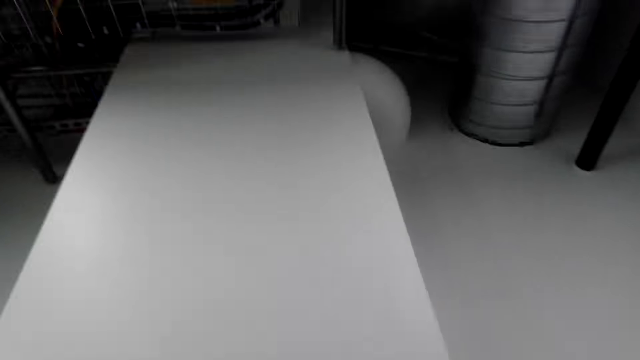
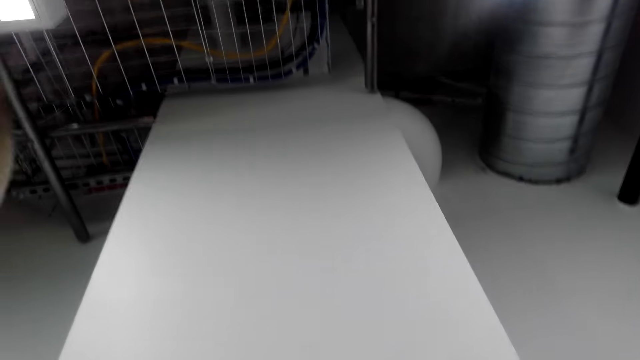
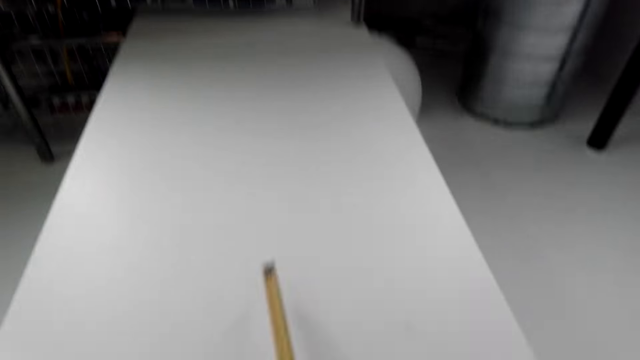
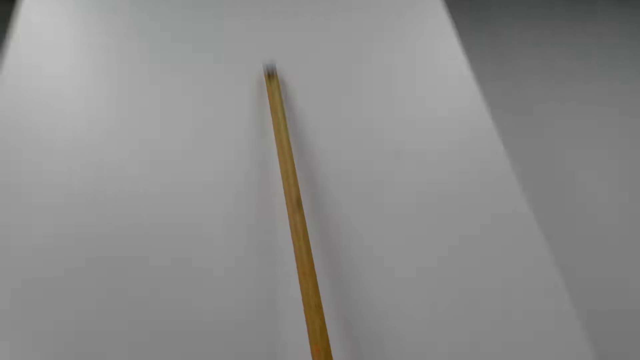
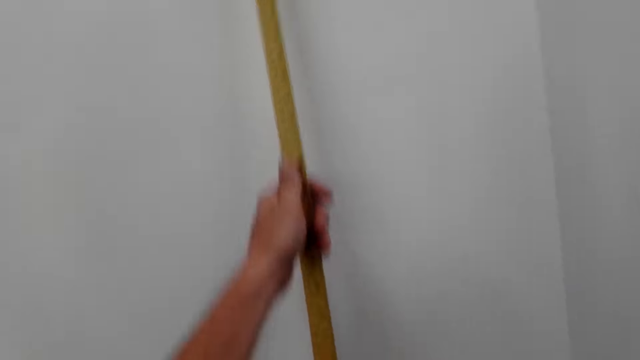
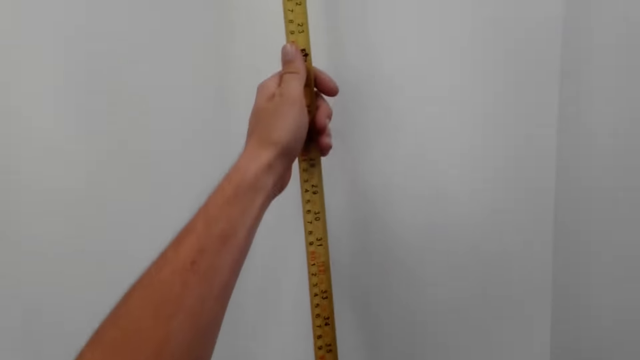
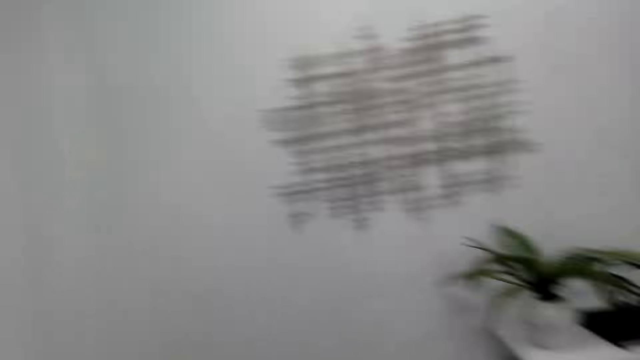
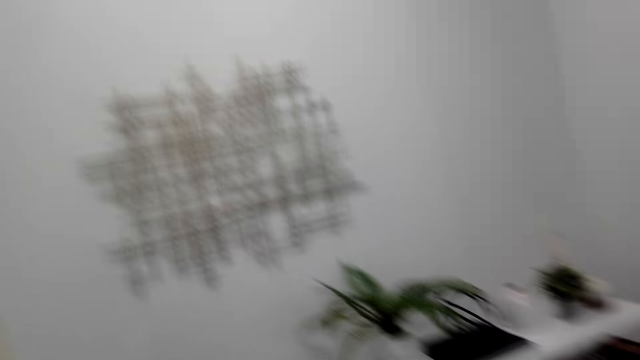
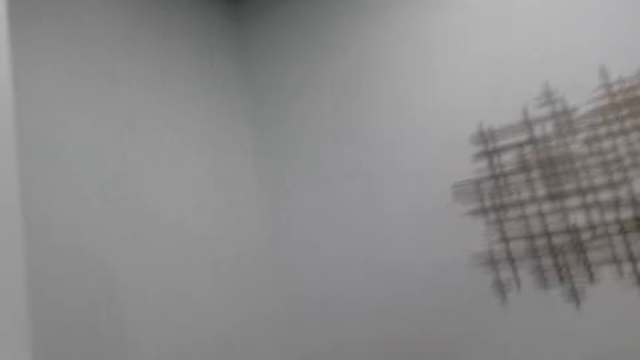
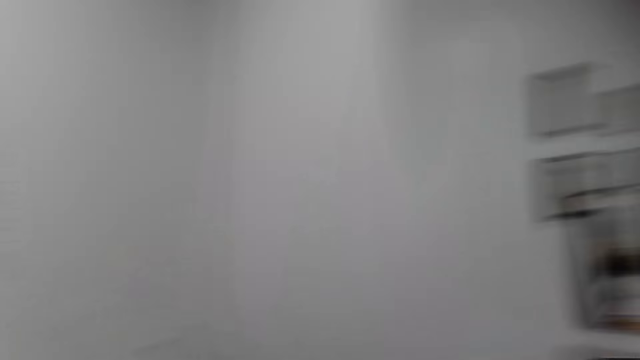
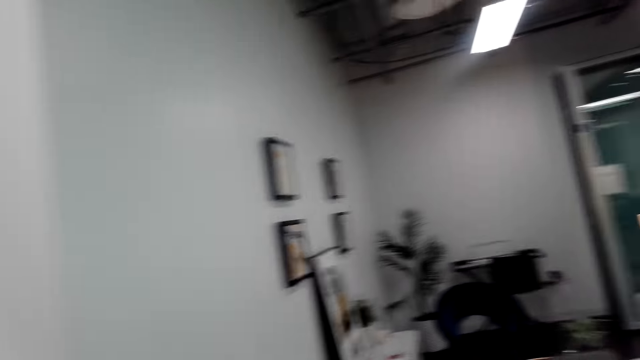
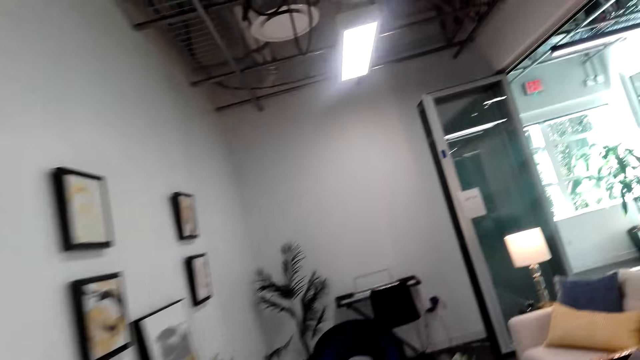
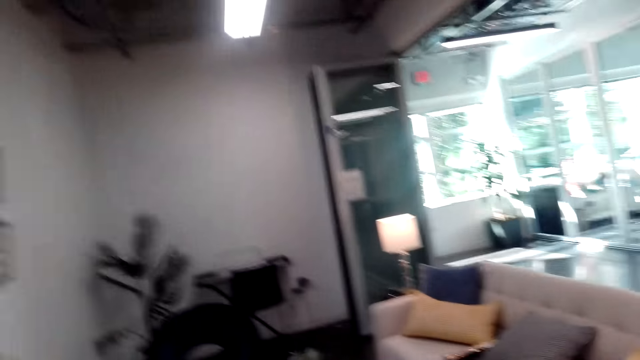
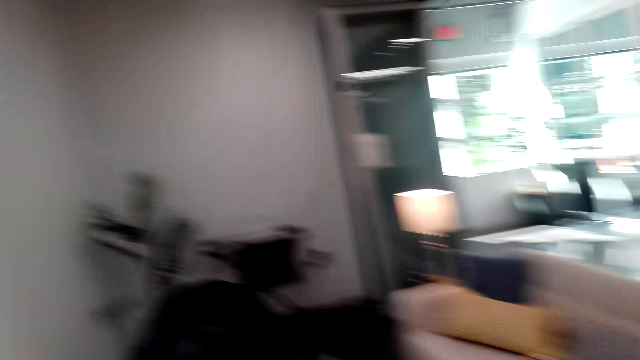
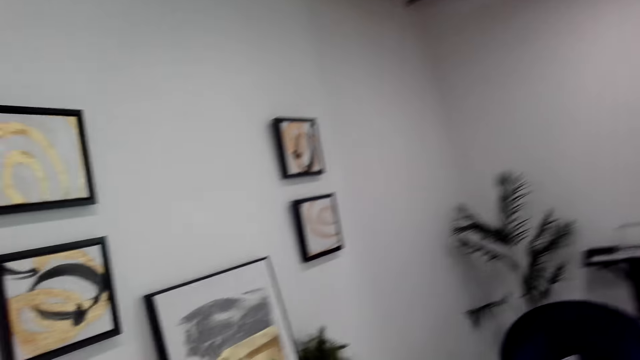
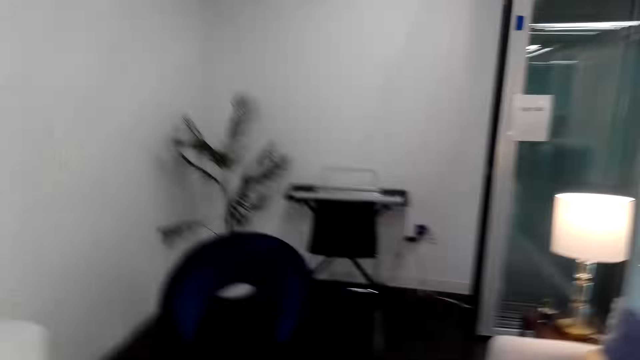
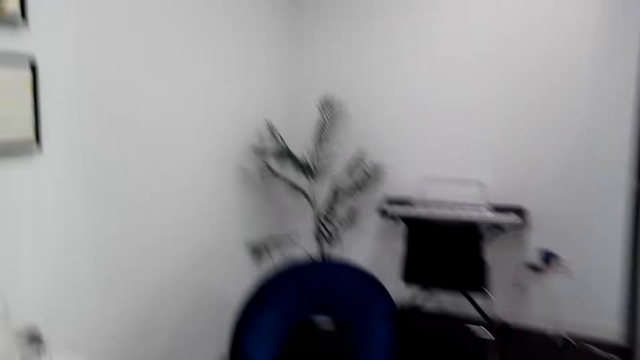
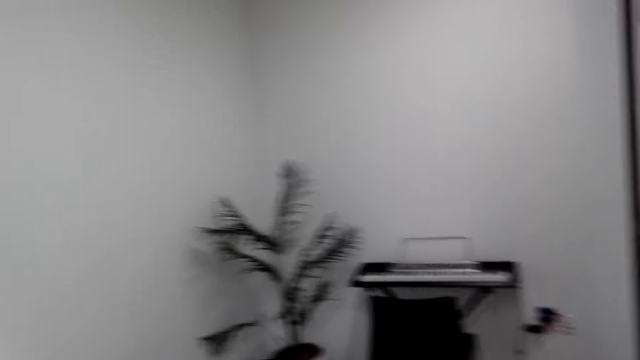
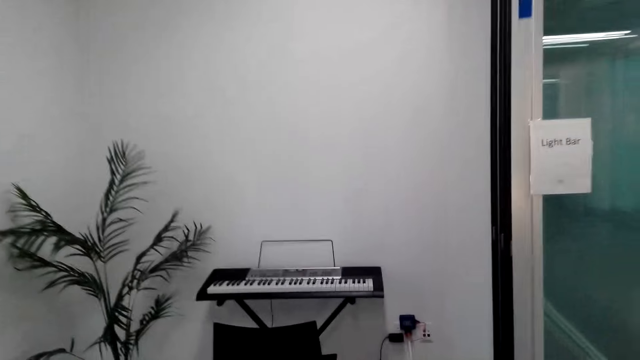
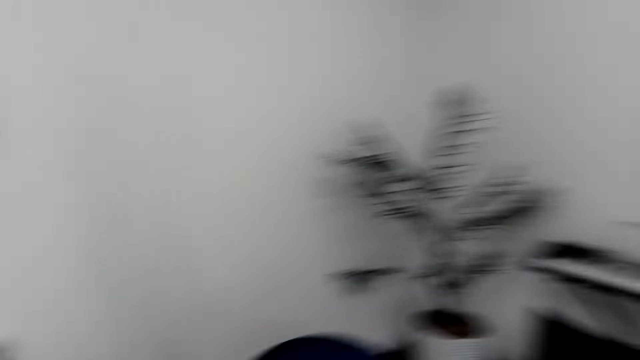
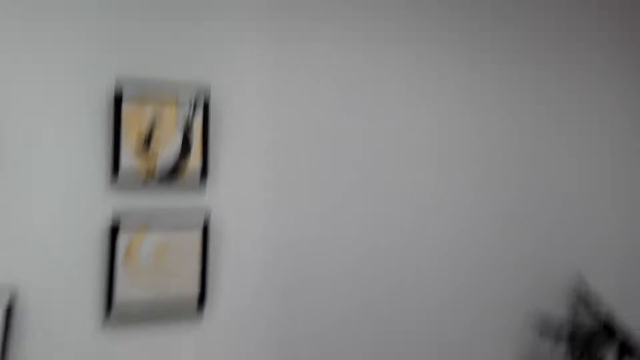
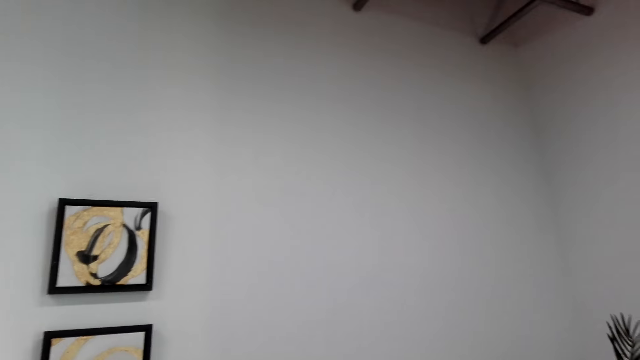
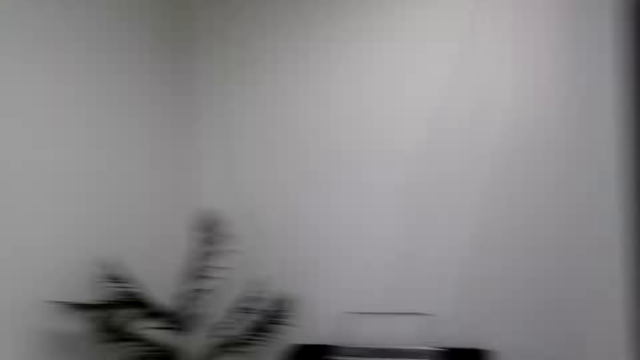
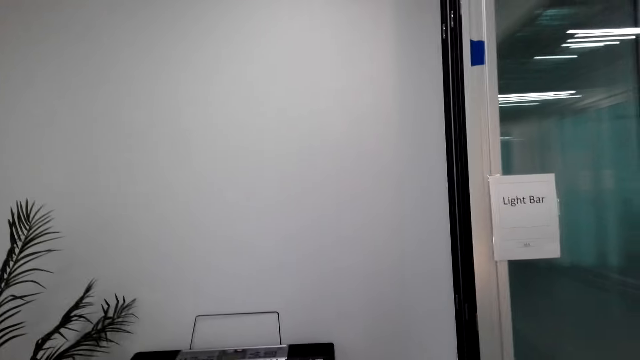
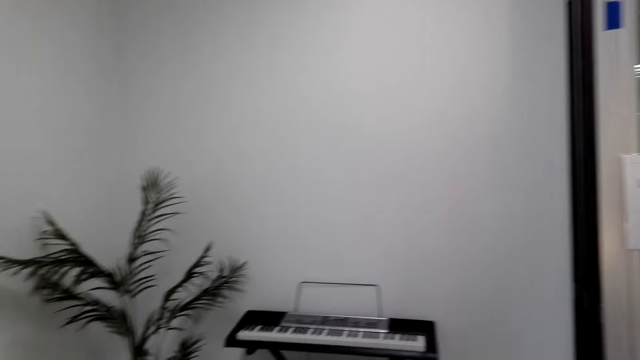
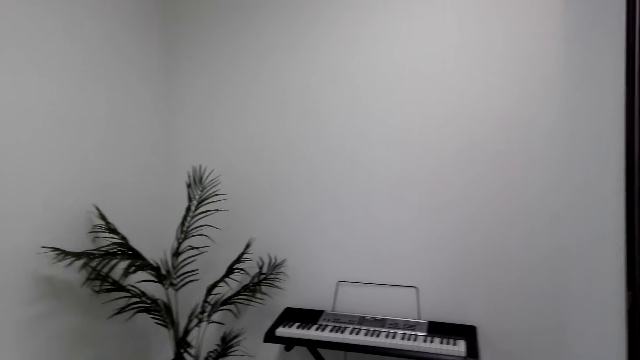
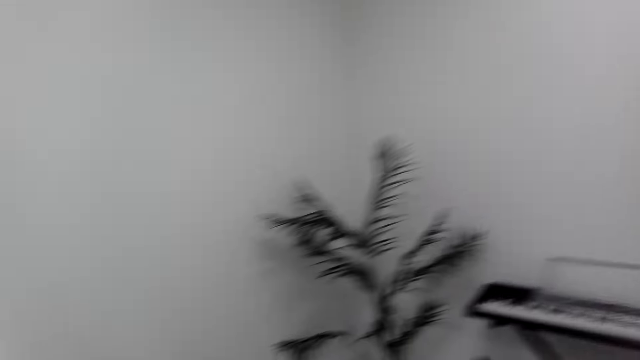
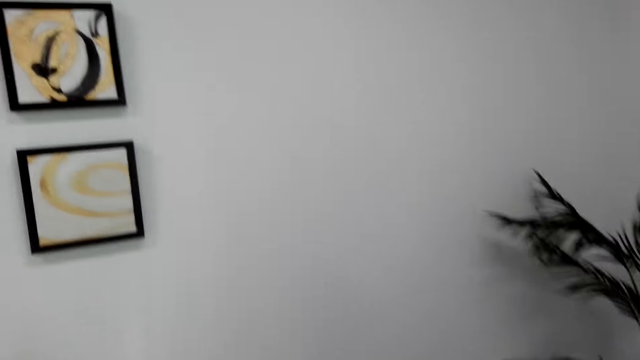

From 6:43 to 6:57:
The camera wearer moves around. They look around.

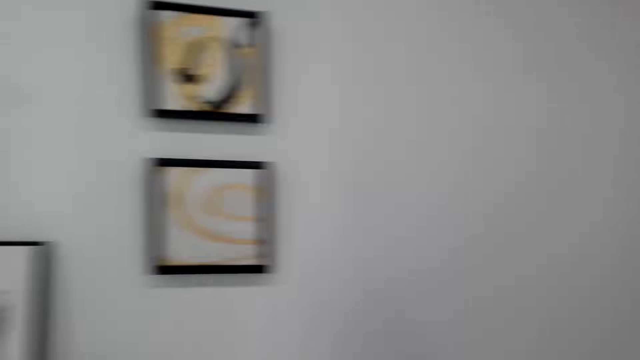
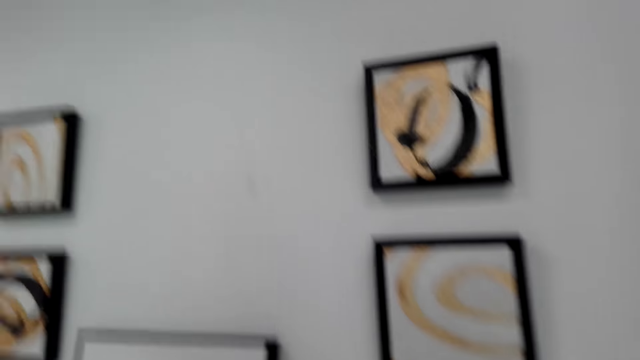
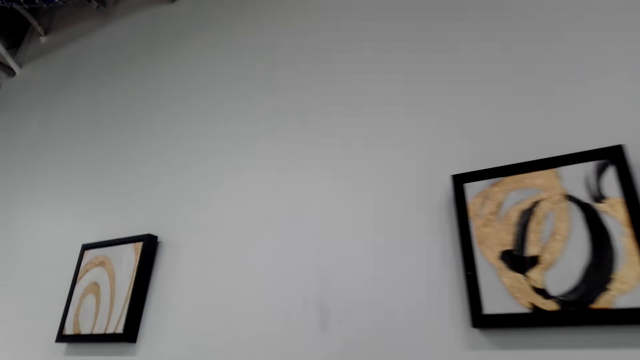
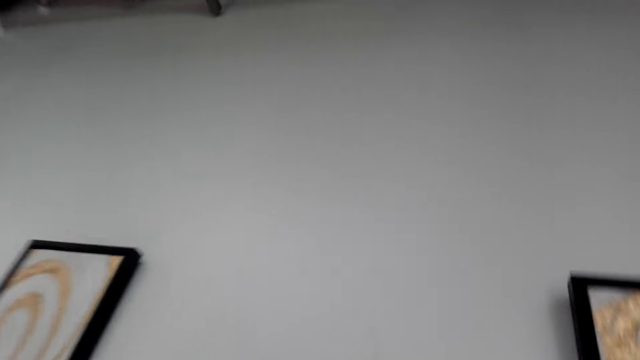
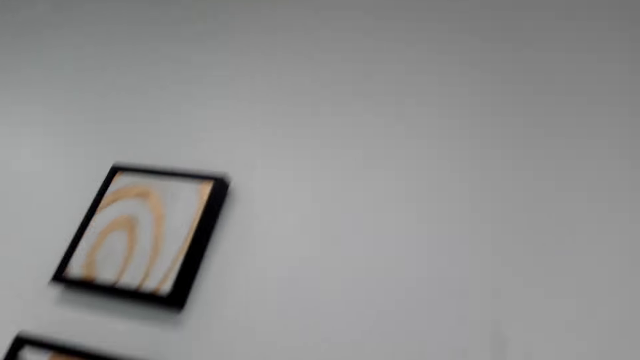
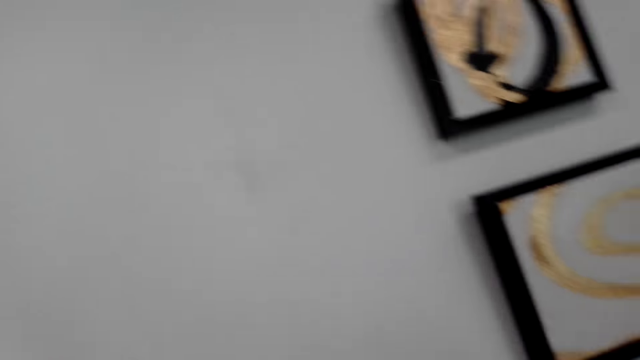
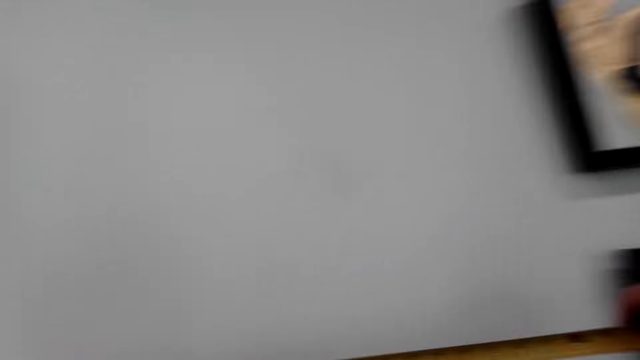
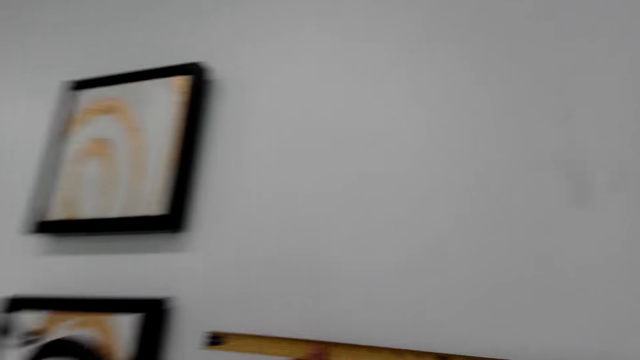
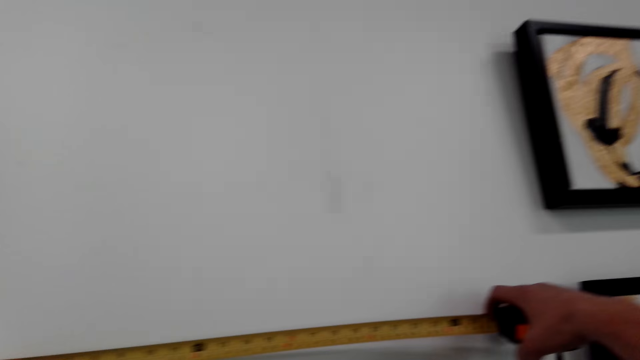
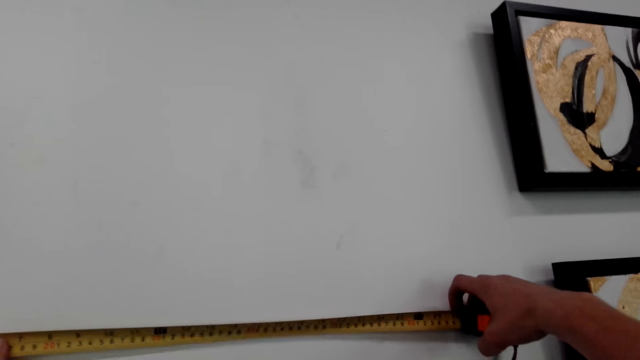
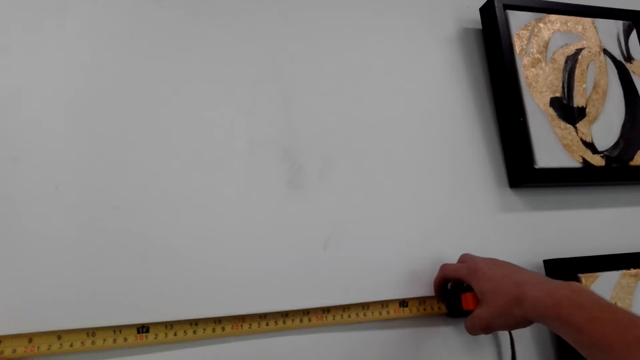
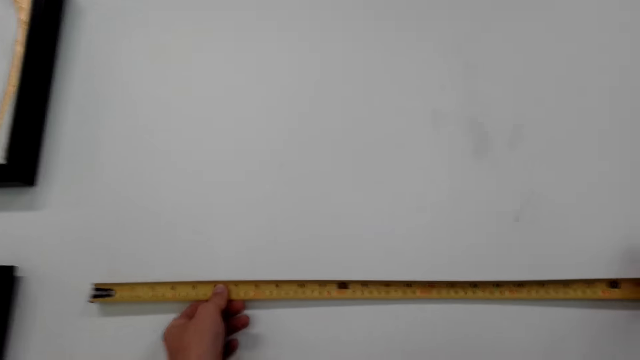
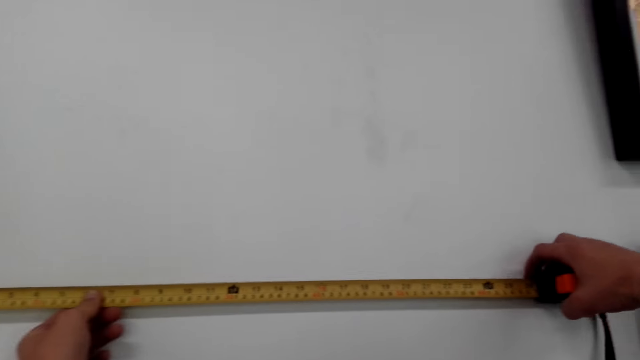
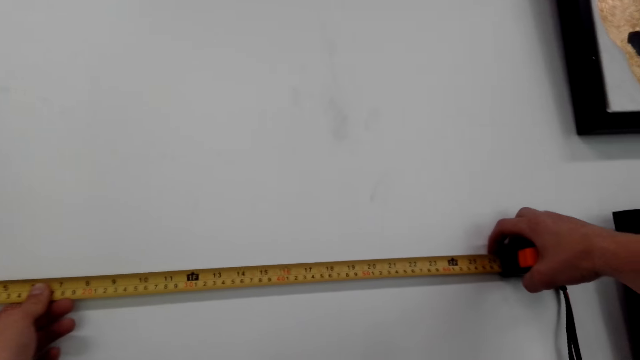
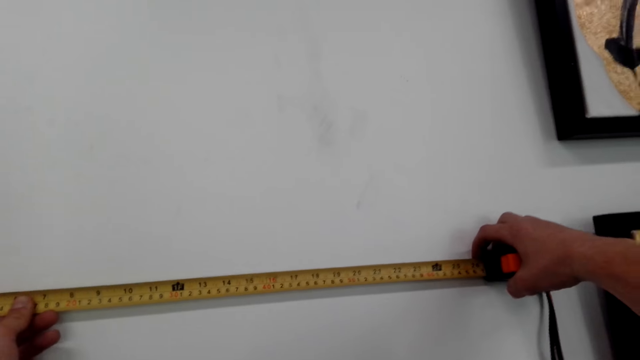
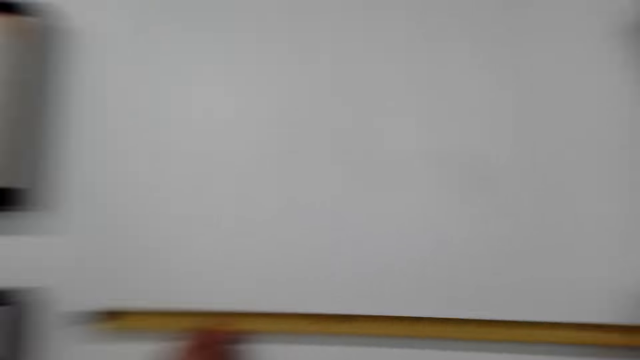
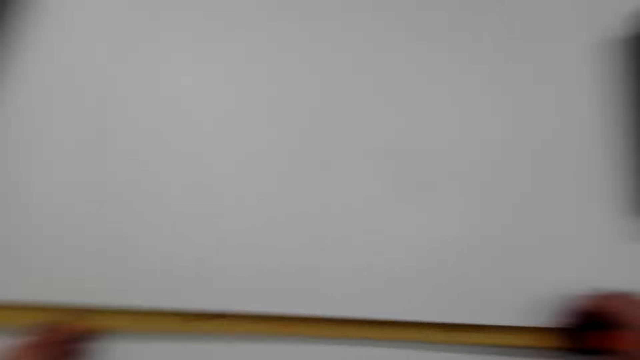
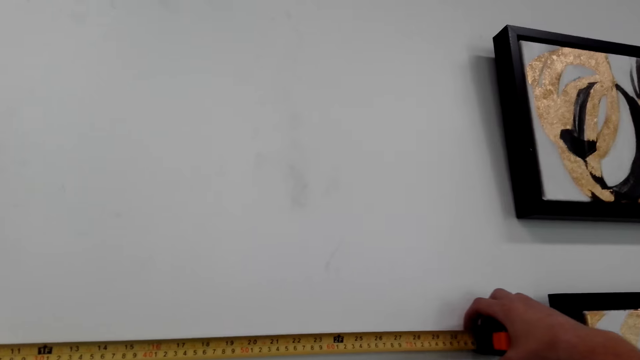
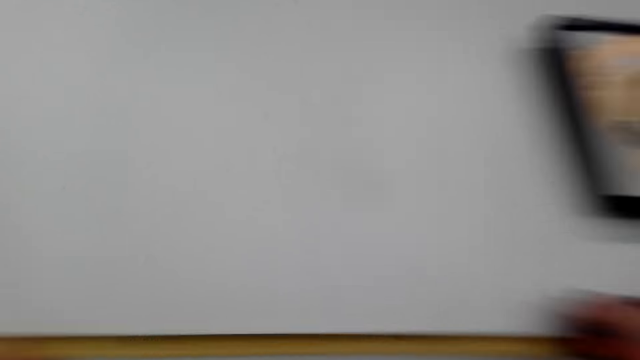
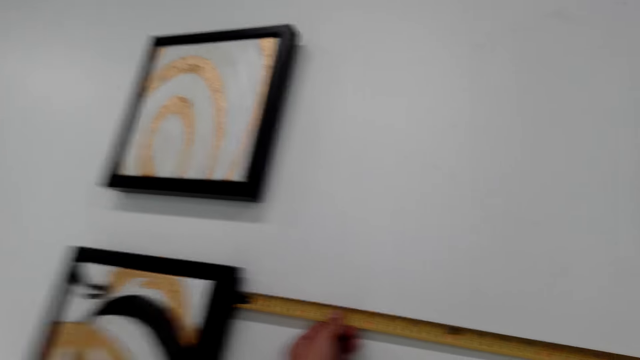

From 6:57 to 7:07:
The camera wearer measures the wall.
